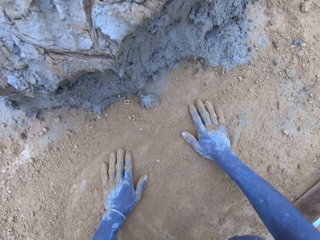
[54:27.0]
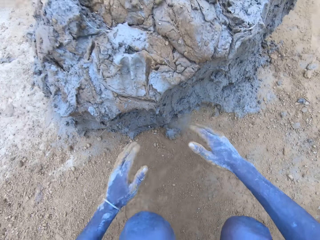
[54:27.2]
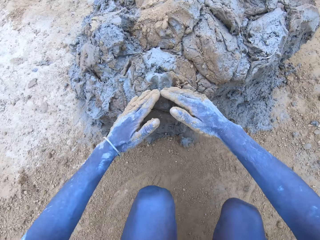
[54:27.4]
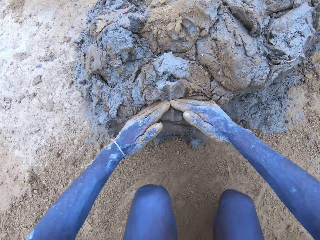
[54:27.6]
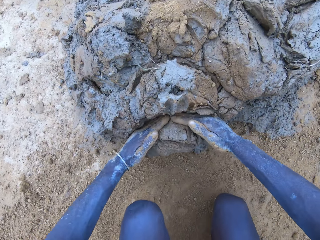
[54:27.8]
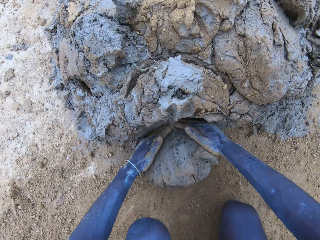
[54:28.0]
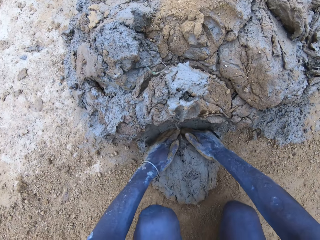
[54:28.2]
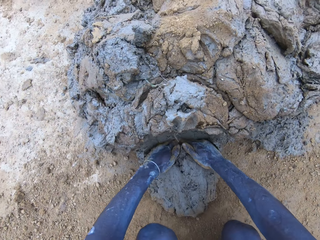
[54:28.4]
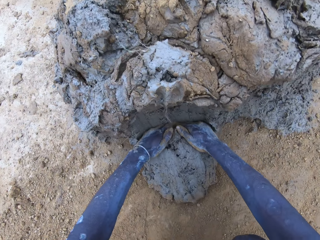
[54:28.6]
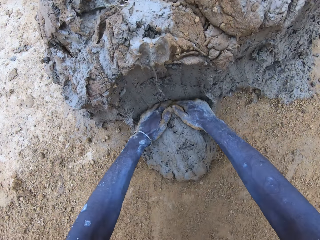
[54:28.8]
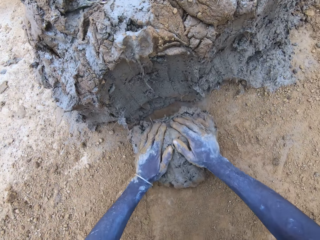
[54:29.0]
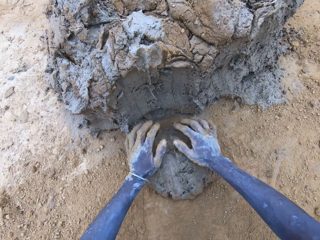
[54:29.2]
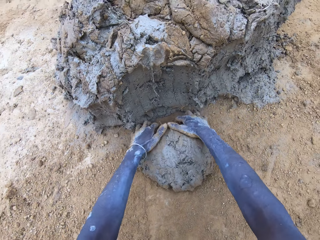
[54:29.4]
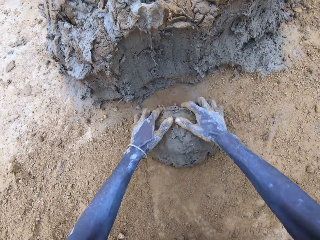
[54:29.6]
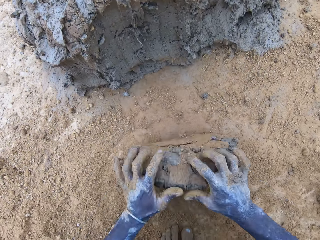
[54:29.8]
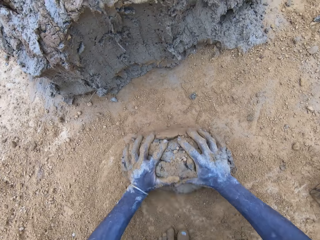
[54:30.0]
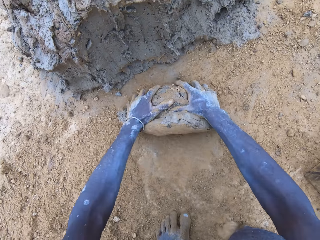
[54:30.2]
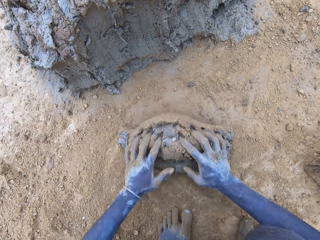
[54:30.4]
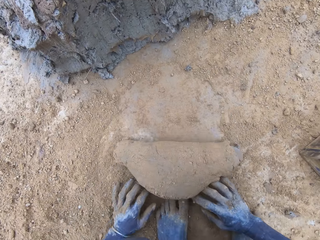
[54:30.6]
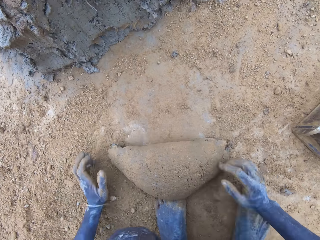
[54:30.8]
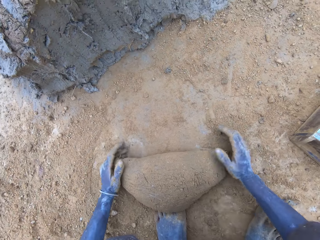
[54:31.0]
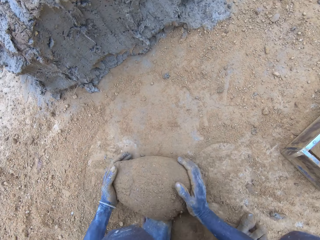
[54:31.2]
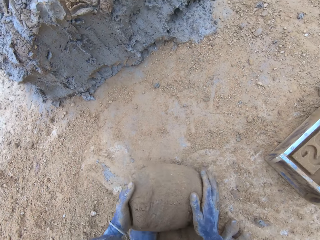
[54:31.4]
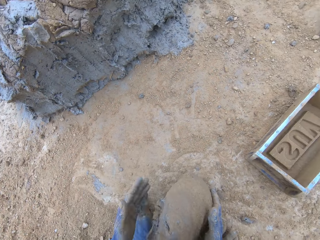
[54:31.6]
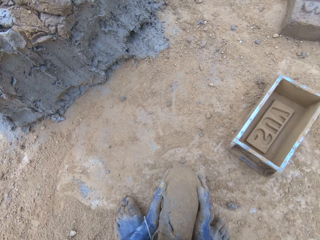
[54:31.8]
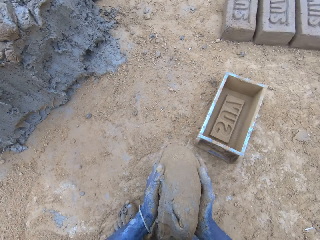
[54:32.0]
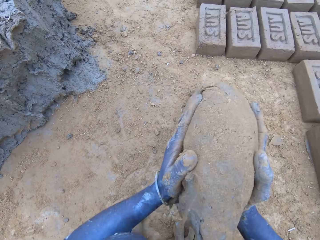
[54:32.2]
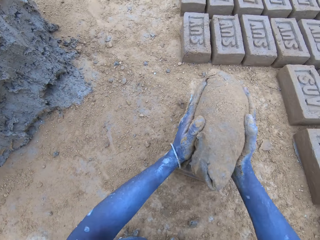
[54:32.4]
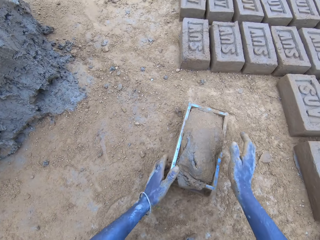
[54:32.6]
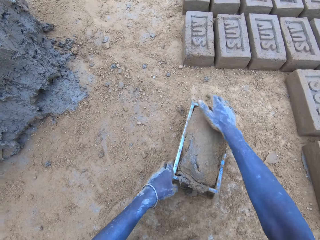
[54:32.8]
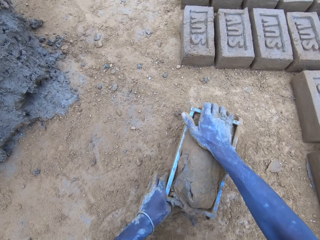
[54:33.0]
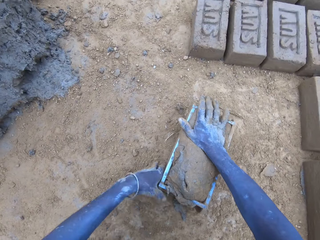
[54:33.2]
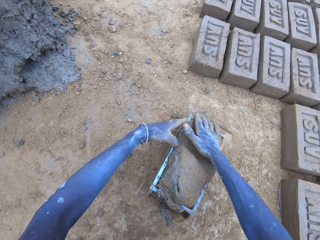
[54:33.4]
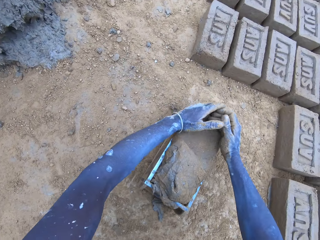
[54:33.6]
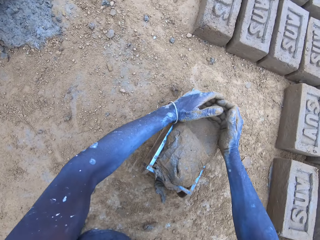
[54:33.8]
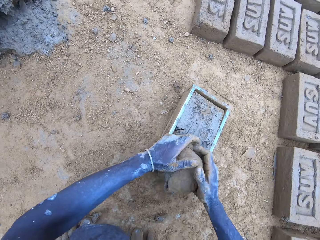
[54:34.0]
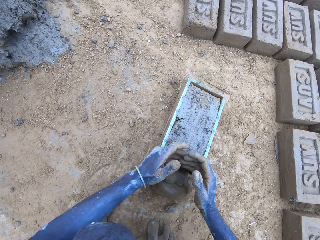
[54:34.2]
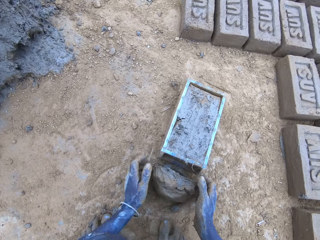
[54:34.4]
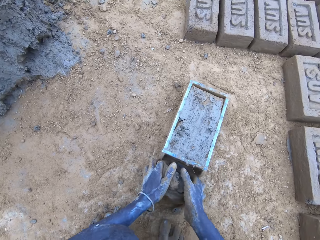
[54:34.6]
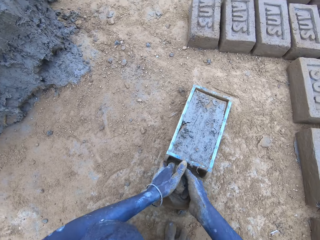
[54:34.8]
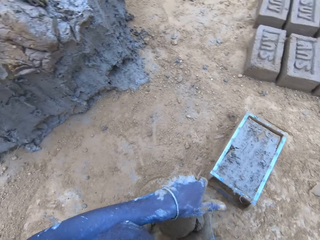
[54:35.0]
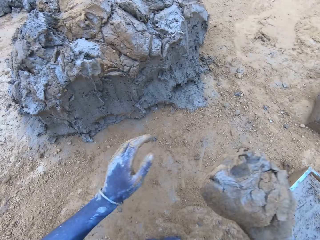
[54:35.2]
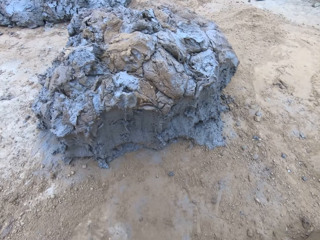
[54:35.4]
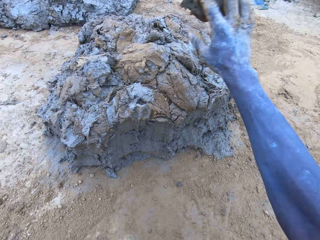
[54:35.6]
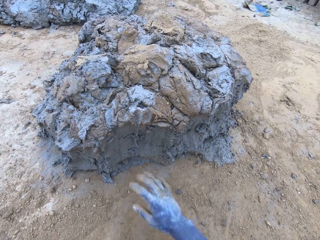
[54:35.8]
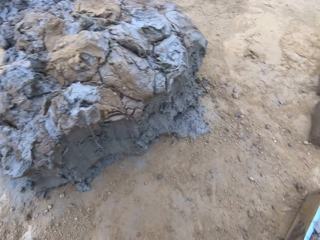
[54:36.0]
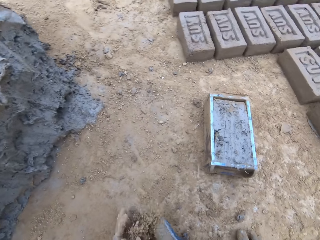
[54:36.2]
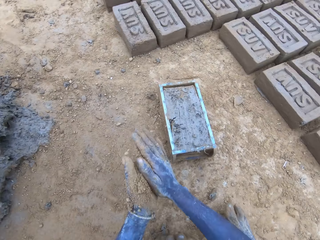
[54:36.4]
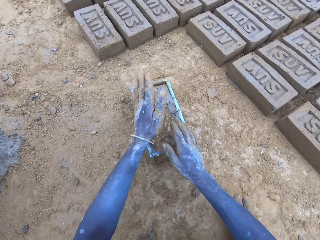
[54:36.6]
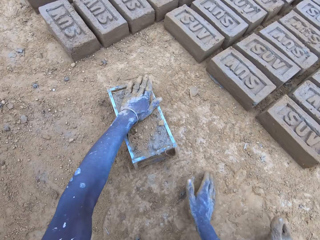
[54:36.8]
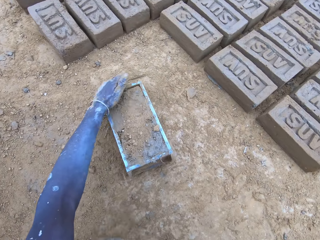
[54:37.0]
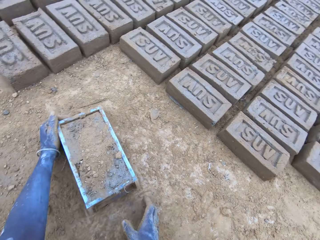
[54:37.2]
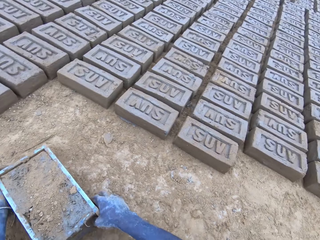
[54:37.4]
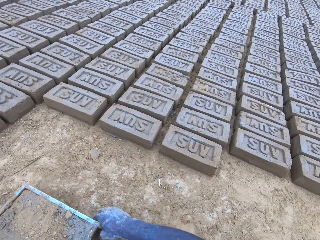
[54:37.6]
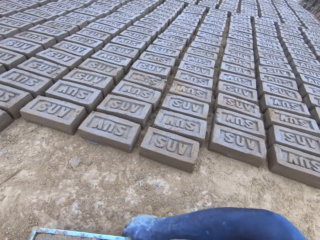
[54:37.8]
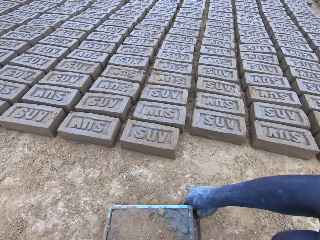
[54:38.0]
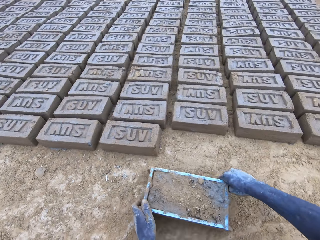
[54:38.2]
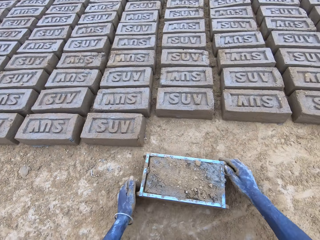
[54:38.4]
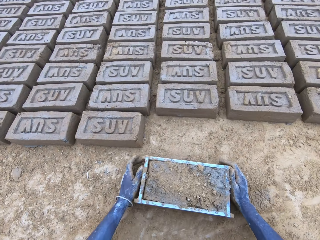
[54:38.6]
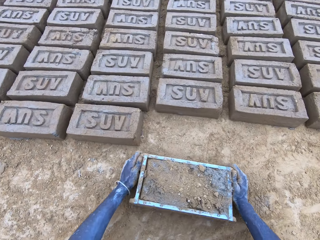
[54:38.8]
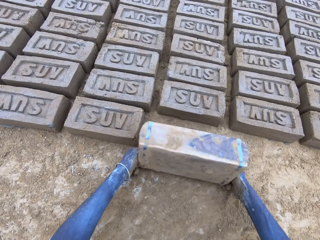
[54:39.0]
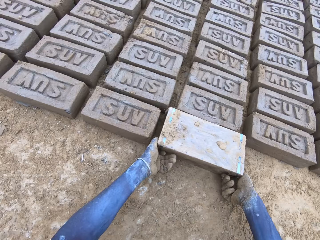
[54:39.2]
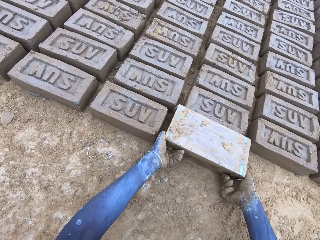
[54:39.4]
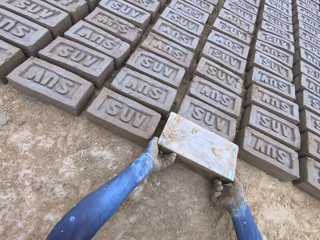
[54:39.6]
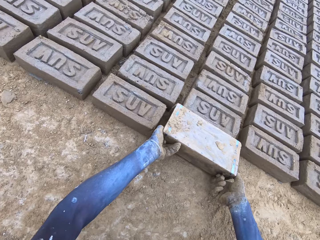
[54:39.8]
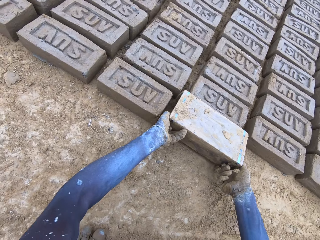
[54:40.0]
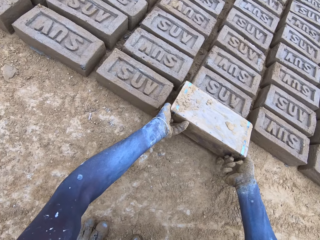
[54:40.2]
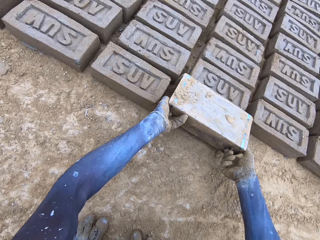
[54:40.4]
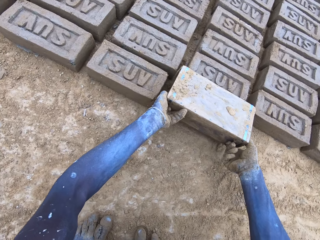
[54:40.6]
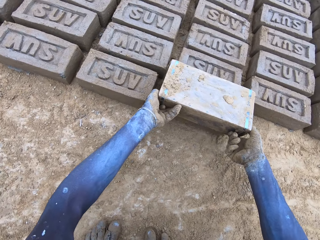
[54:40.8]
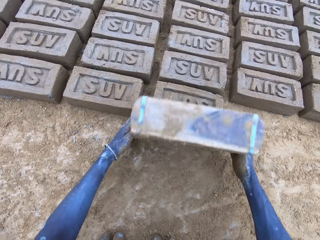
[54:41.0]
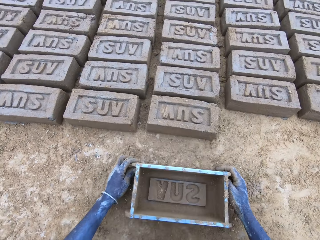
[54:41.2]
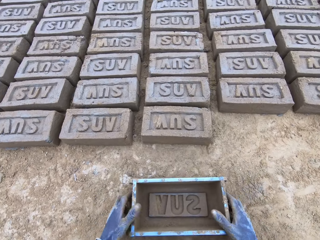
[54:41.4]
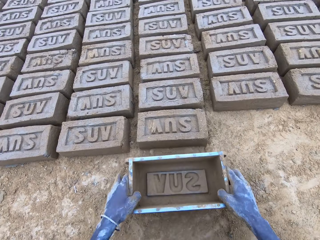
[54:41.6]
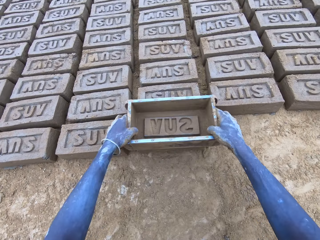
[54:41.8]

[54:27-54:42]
The camera wearer scoops clay or mud using hands. They roll the clay on the ground. They put the clay in the brick mould. They scoop the excess mud on the brick mould. They throw the mud on the pile of mud. They lift the brick mould. They pour the mud in the brick mould on the ground.

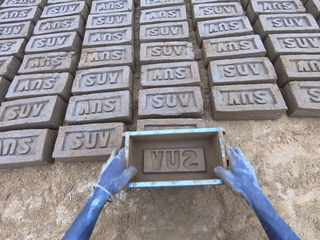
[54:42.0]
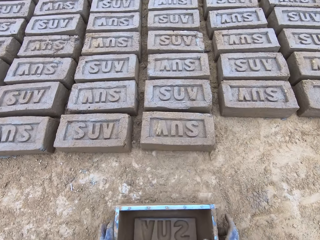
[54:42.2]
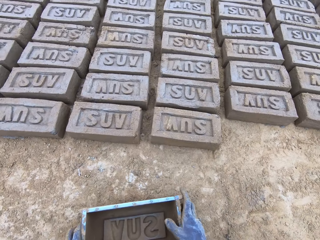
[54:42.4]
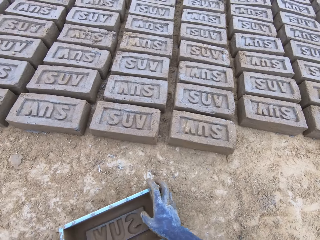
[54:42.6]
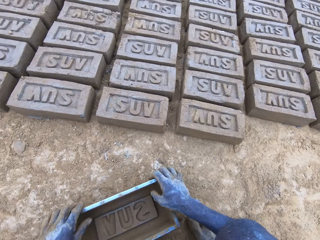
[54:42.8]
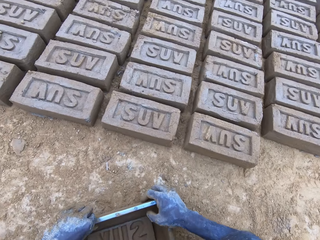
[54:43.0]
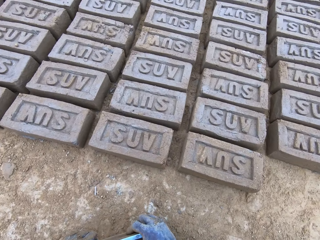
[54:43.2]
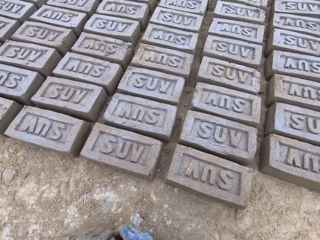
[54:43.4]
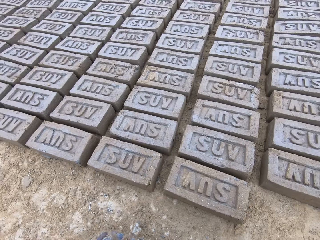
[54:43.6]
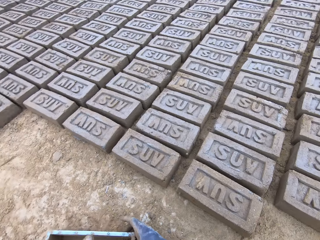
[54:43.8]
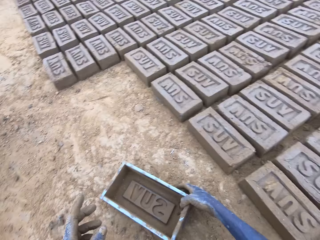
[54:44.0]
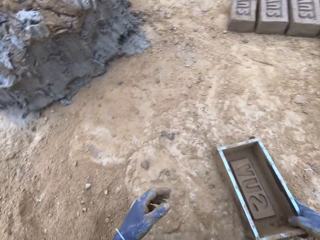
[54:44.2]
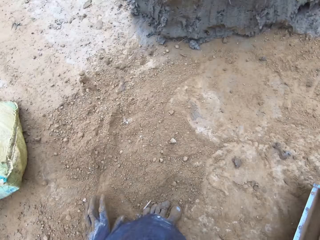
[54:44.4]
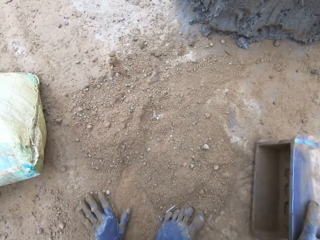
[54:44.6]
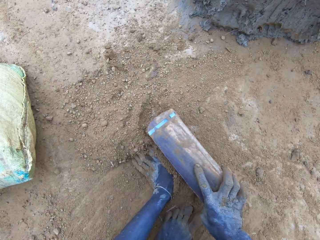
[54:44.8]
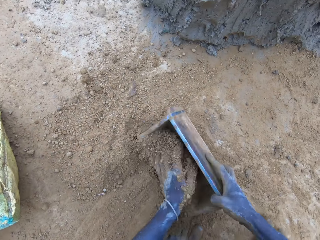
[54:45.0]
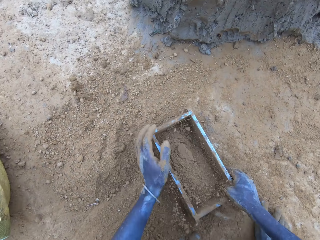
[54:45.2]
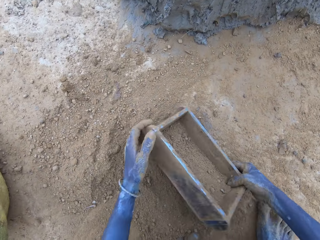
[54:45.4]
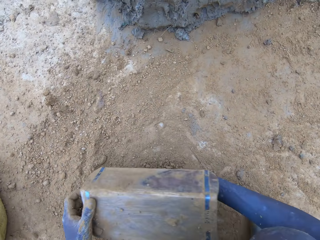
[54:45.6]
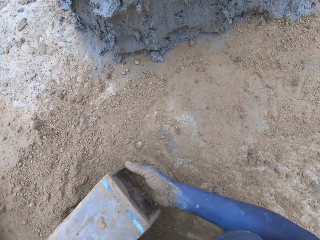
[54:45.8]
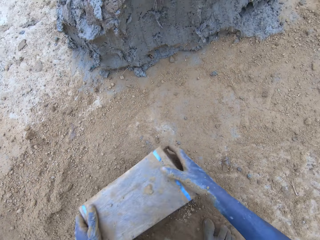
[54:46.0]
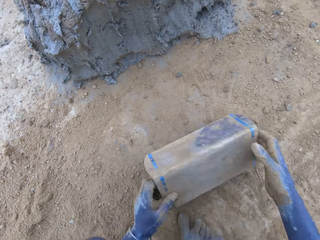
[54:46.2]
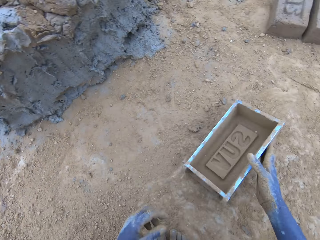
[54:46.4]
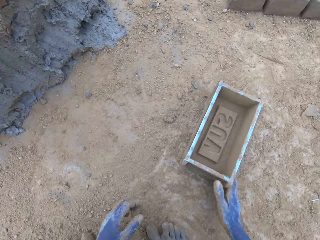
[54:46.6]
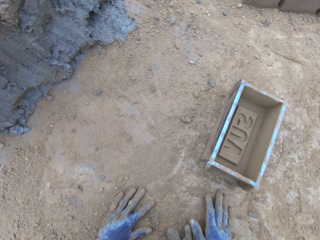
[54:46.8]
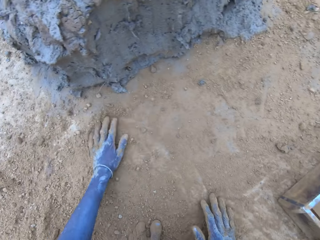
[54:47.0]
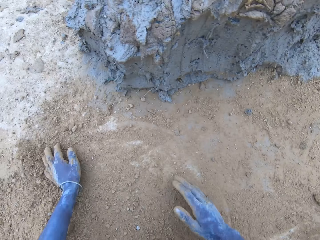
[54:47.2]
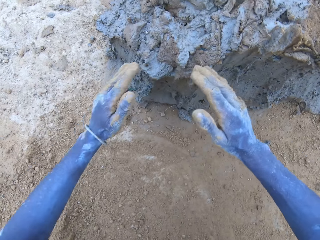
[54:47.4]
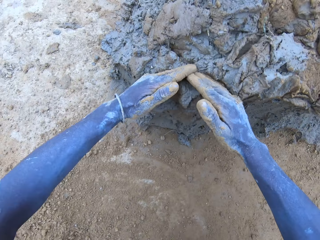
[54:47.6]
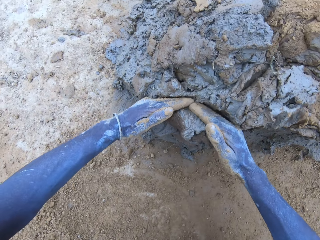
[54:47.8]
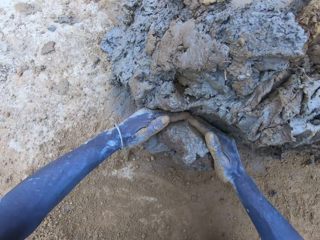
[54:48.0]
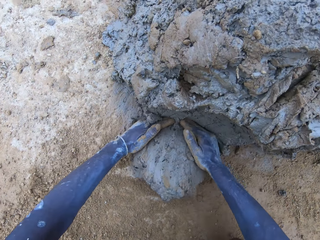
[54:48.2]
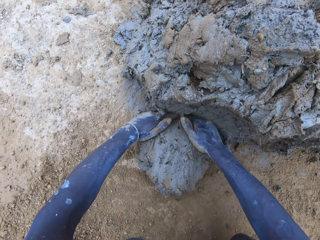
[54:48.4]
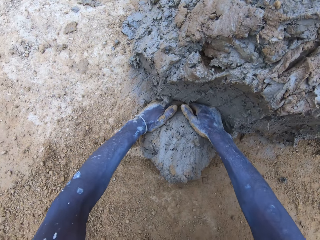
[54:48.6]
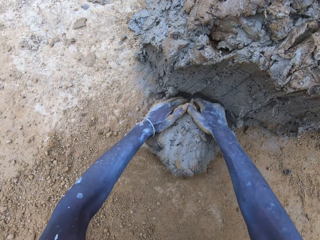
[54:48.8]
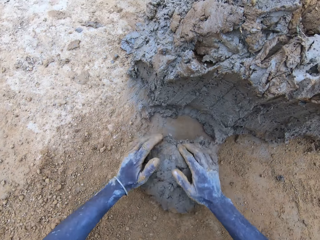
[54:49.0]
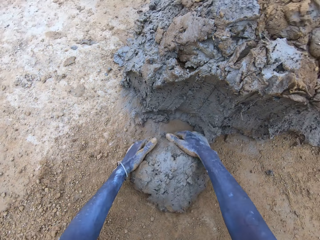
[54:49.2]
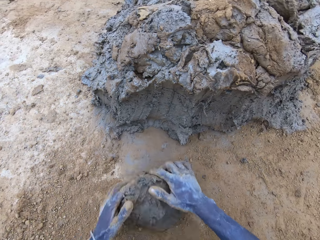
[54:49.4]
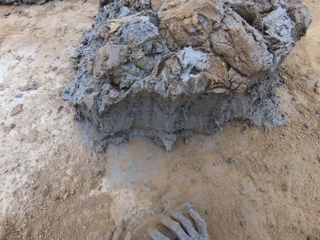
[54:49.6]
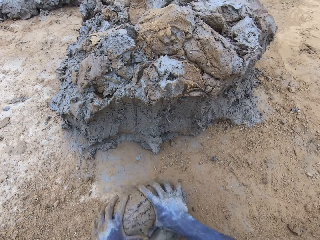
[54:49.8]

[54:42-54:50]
The camera wearer lifts the brick mould. They put sand in the brick mould. They pour the sand from the brick mould on the ground. They scoop clay using hands.
